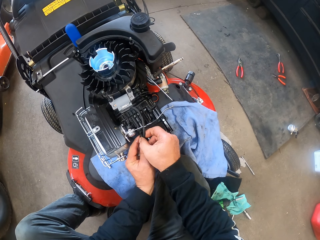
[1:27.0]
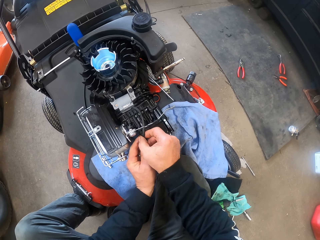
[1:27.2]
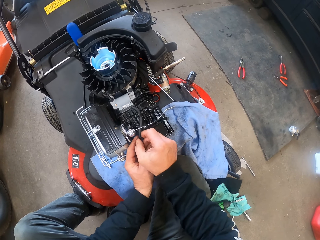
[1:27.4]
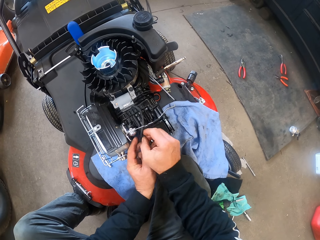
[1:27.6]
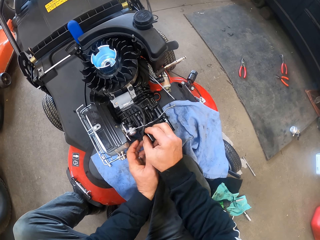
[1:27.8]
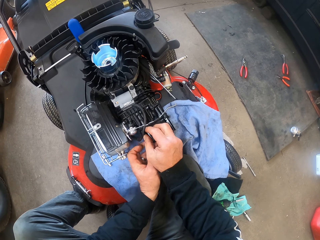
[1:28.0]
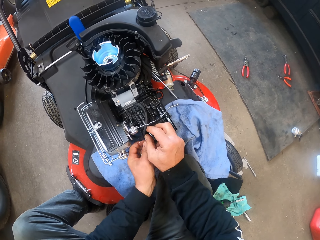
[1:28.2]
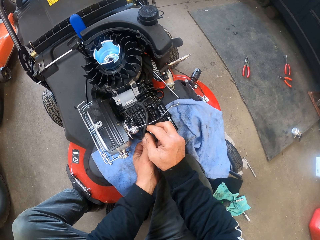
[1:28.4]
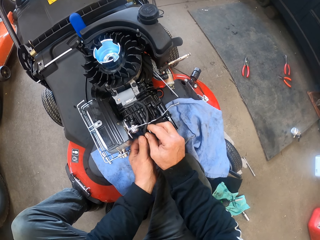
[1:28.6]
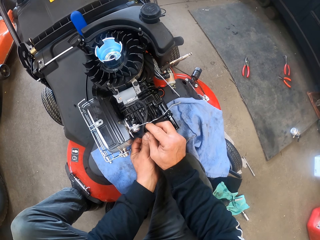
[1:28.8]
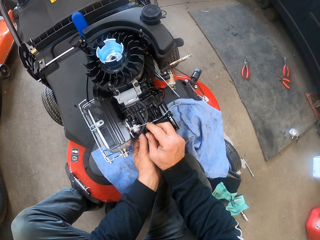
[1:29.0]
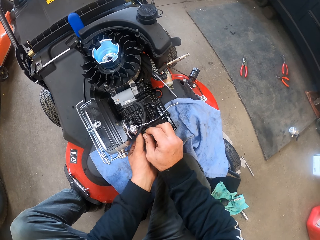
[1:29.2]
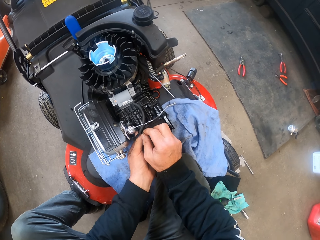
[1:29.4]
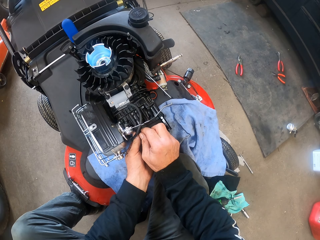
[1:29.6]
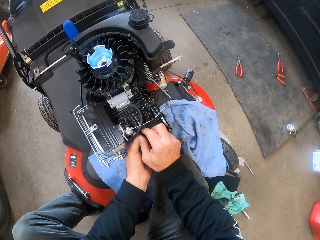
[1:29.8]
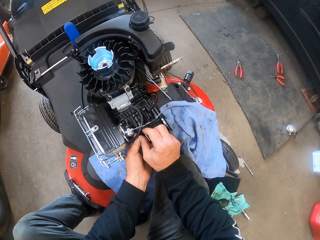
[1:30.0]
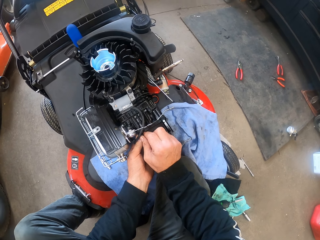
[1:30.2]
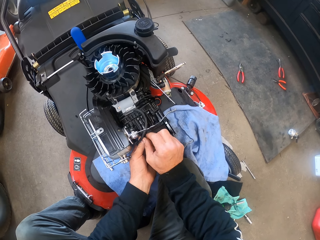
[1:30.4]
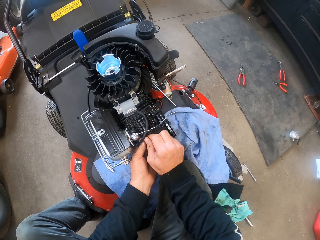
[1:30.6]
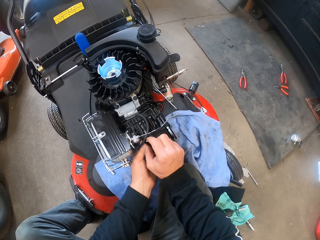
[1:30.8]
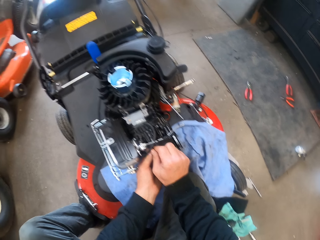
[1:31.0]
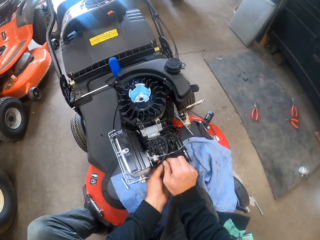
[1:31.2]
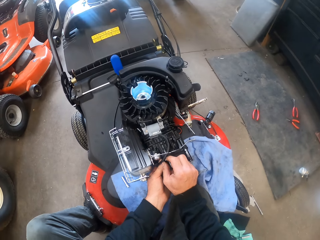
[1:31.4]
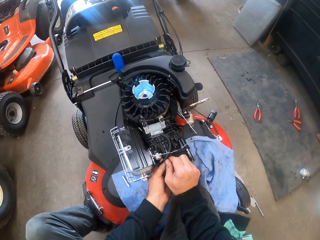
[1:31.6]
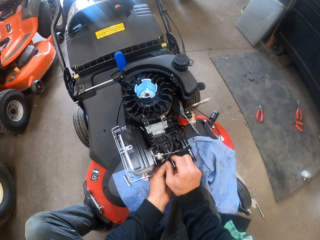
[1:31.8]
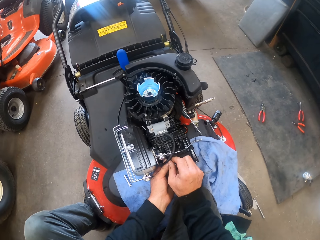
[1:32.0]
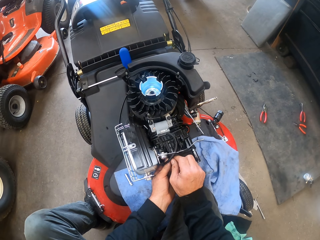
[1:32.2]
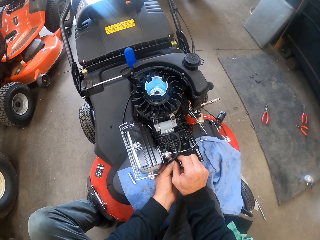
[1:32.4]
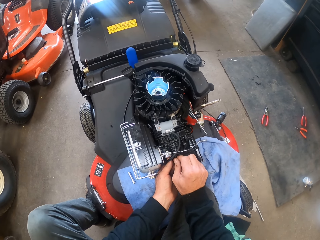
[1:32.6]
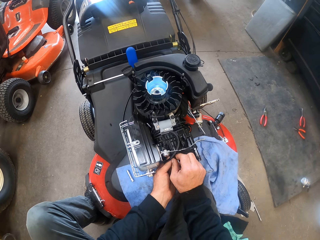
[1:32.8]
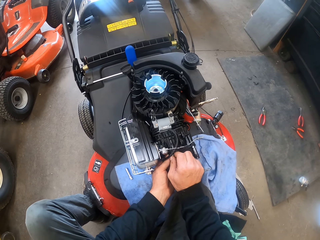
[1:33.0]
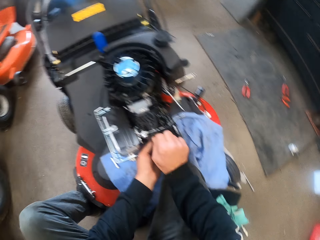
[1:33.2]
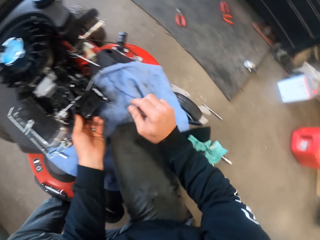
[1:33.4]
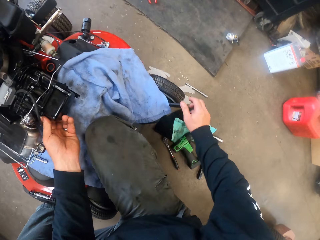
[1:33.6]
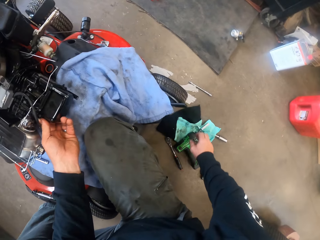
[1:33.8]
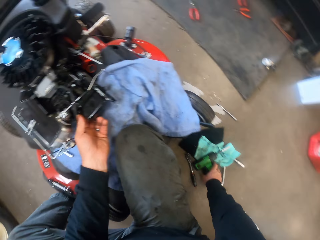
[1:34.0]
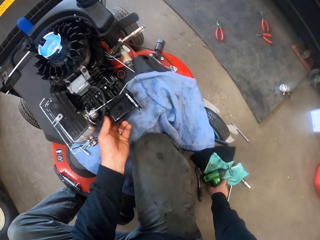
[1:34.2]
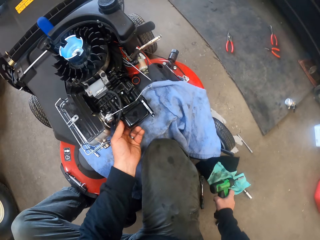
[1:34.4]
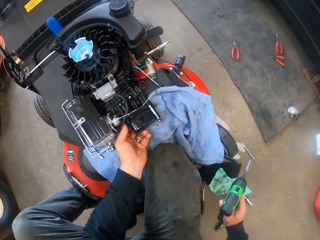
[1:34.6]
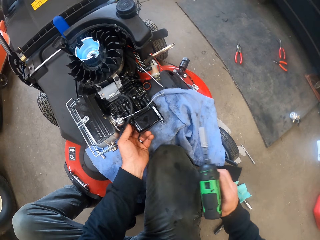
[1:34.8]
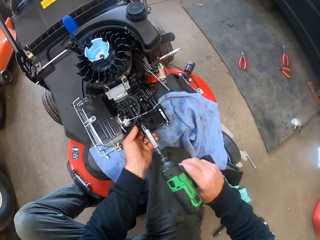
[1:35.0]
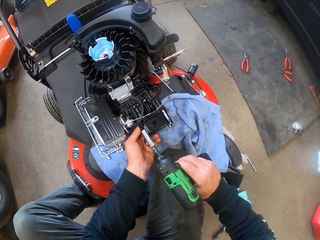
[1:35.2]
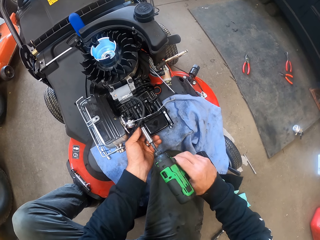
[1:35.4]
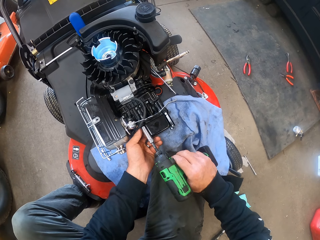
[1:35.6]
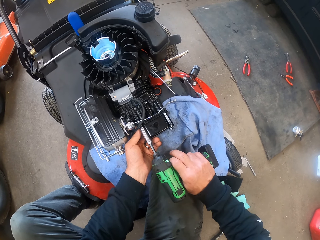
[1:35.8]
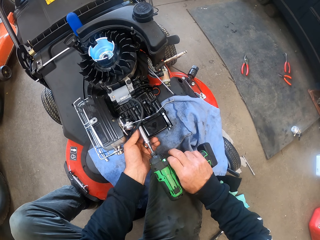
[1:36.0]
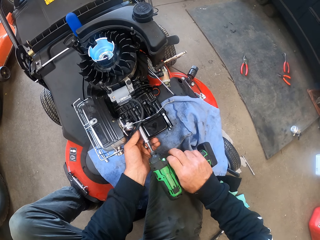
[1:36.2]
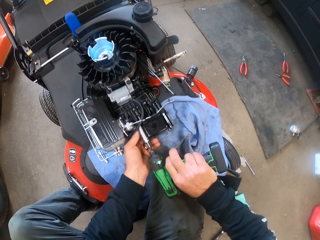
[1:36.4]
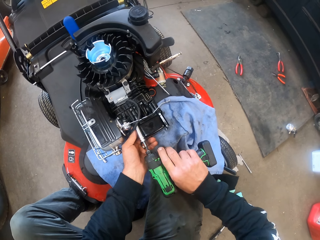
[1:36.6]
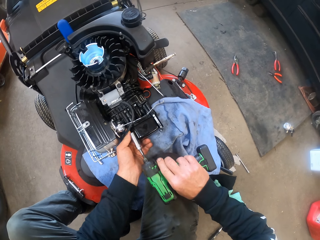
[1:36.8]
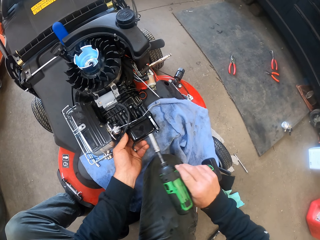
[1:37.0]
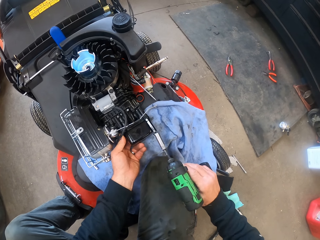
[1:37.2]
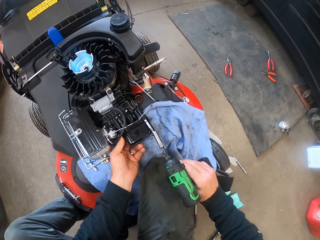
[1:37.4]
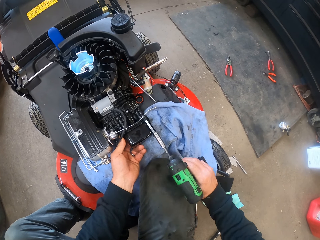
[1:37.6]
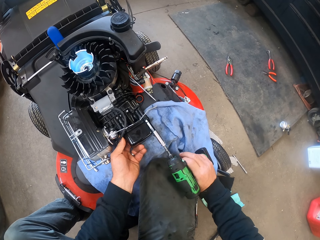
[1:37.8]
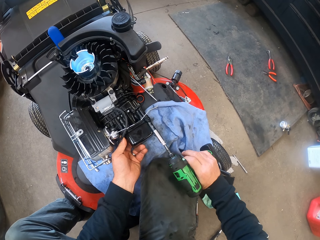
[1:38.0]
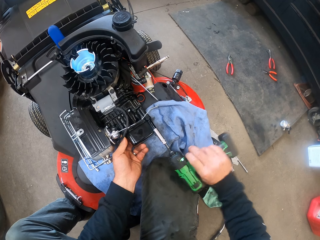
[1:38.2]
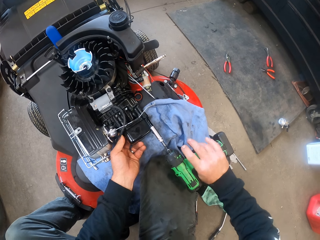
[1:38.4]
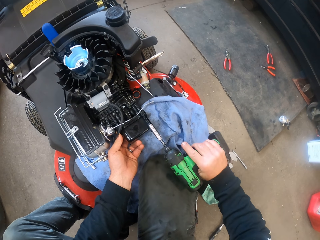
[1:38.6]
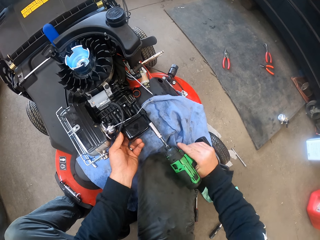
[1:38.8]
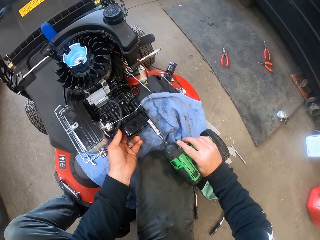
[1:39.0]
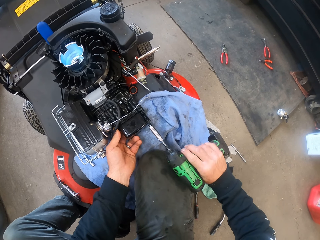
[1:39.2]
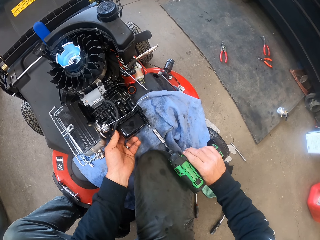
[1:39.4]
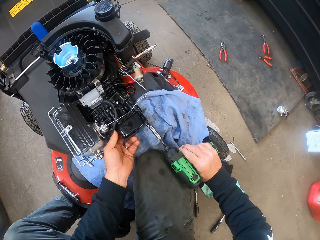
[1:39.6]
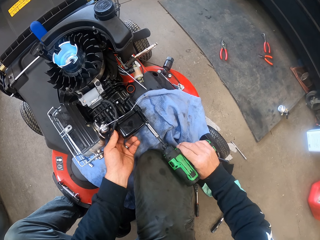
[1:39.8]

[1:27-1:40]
The camera wearer adjusts a wire in the engine with both hands. He holds the wire cables. He screws a bolt with his right hand. He looks around. He picks the drill from the ground with his right hand. He drills some bolts into the engine with the drill.

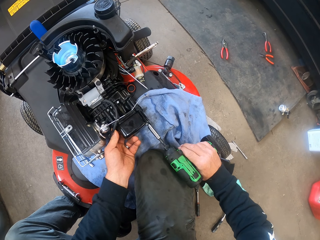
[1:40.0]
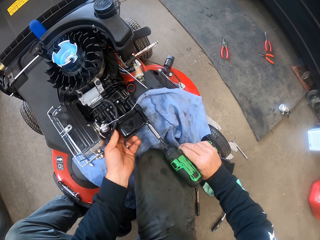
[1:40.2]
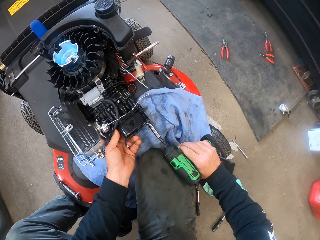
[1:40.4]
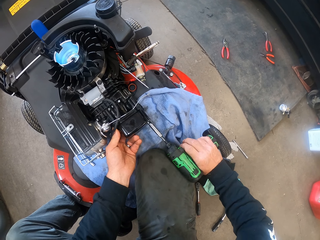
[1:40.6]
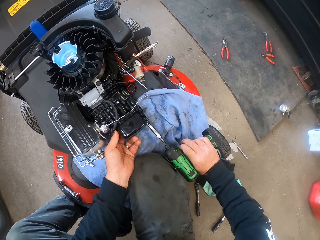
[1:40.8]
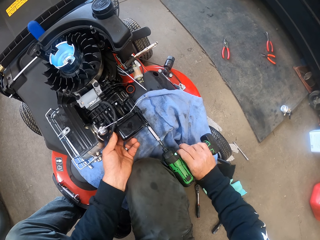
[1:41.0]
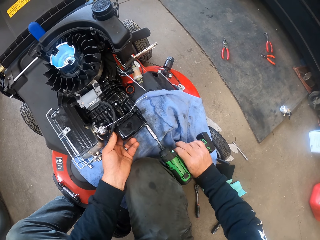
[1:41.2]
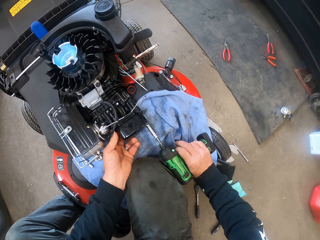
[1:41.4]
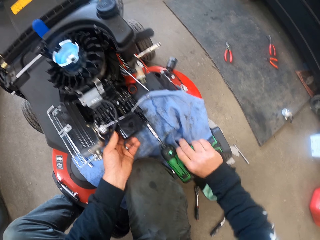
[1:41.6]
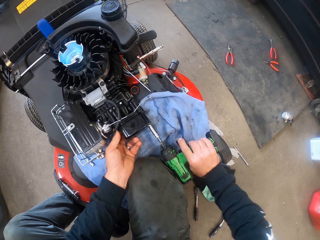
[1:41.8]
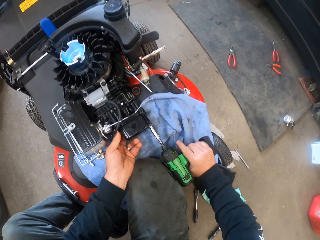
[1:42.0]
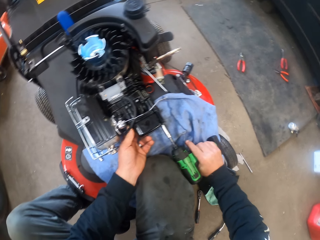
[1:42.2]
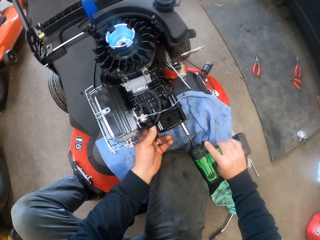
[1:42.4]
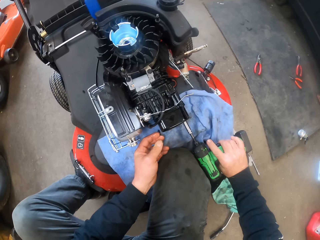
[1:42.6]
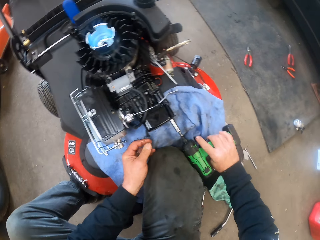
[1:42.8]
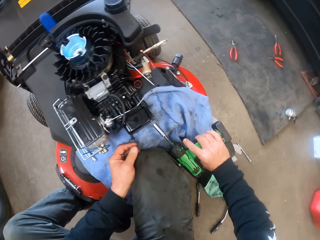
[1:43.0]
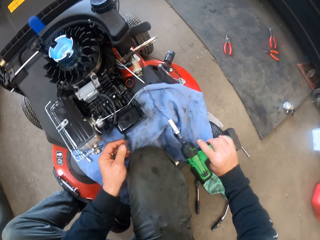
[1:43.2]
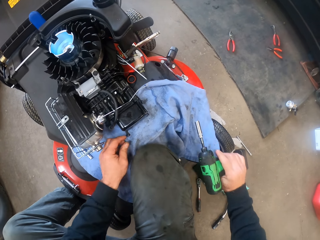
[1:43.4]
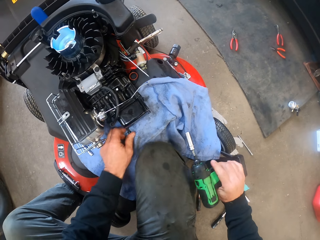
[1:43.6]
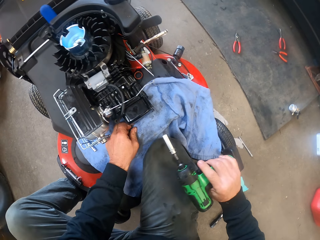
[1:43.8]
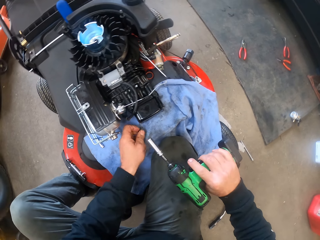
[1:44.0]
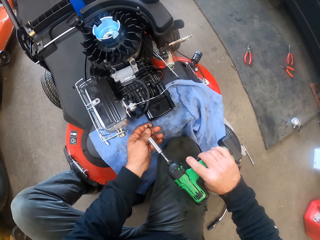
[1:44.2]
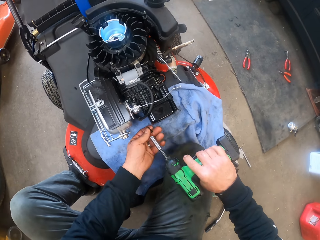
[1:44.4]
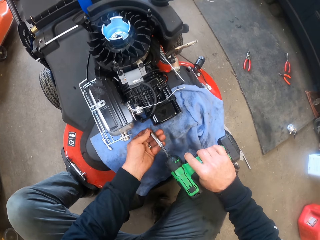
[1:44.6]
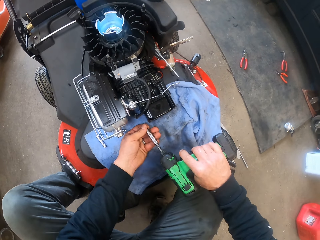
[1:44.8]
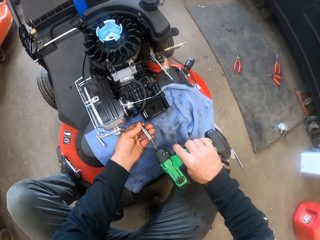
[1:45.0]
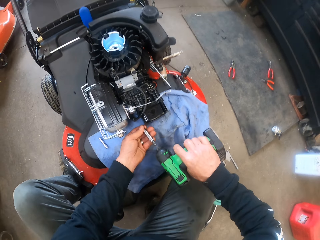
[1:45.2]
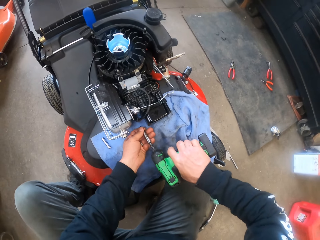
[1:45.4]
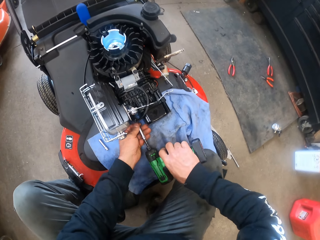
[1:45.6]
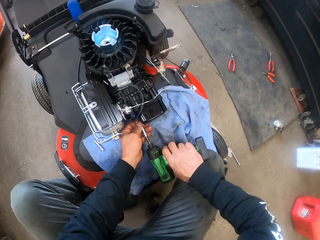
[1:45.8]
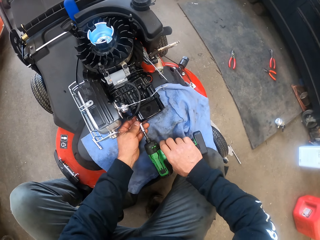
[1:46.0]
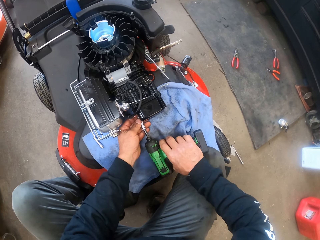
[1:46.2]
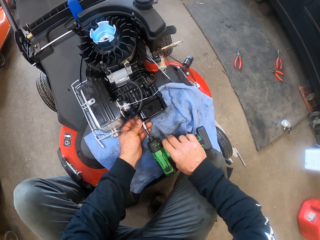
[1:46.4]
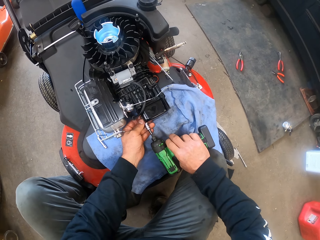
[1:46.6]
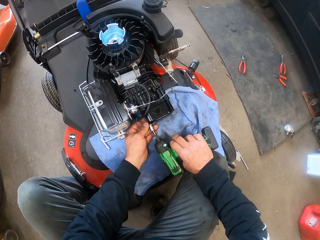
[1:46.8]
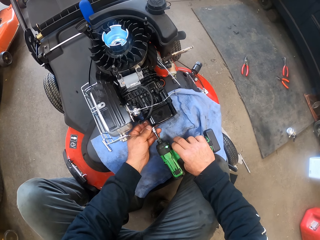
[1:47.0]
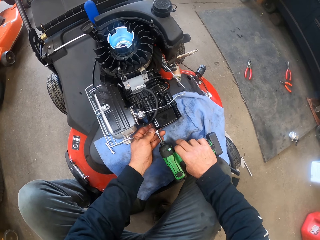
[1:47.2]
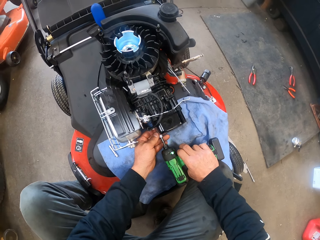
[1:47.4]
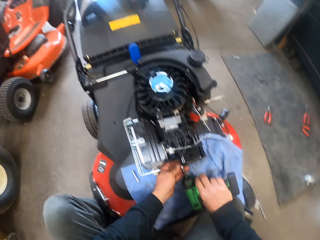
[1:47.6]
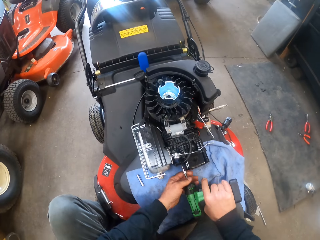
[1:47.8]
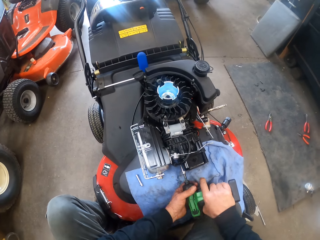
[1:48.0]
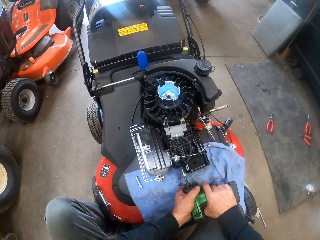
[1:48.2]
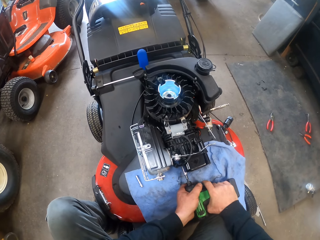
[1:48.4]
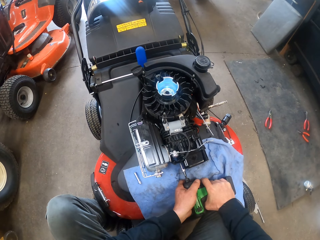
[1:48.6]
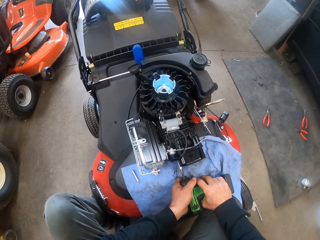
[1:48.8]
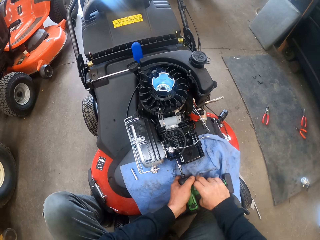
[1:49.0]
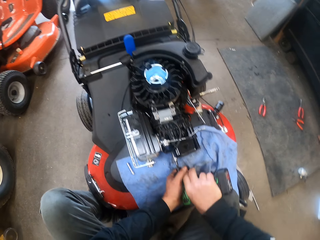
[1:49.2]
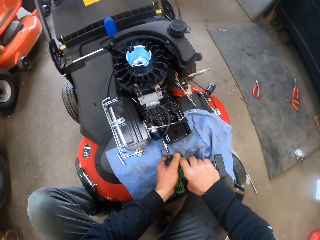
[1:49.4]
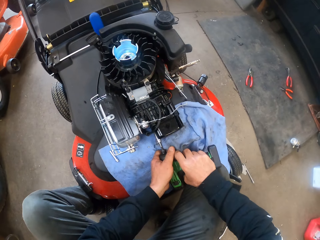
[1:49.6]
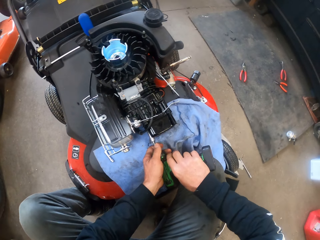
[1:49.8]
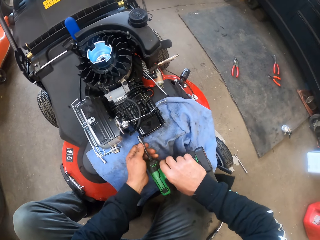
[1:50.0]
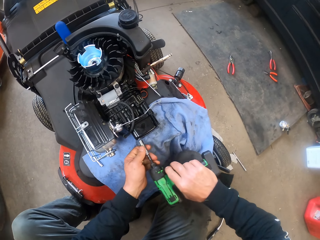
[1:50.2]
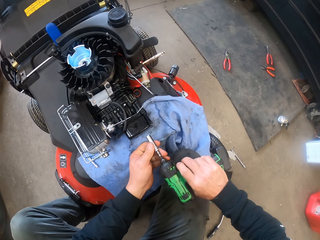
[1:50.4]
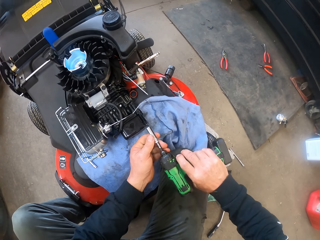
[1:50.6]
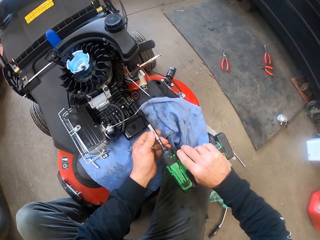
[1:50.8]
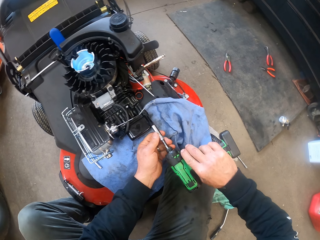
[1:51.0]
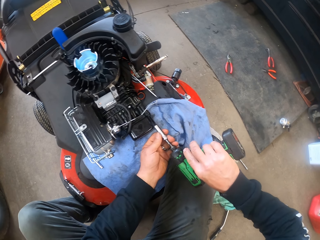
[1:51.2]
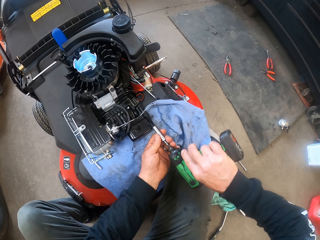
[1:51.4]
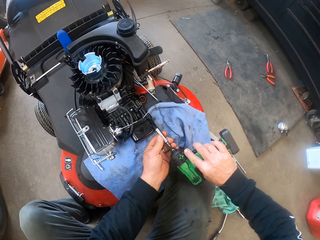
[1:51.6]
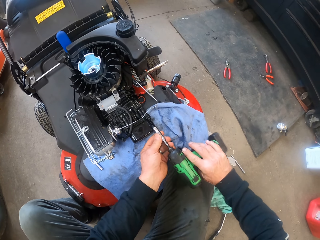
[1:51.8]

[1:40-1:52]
The camera wearer picks up the bolt from the towel on the ride-on lawn mower. They fix the bolt in the socket wrench head. They fix the bolts with the electric drill in the ride-on lawn mower.
